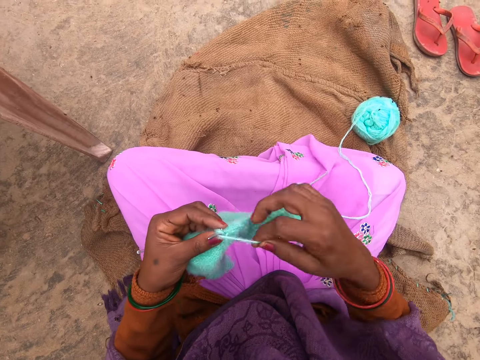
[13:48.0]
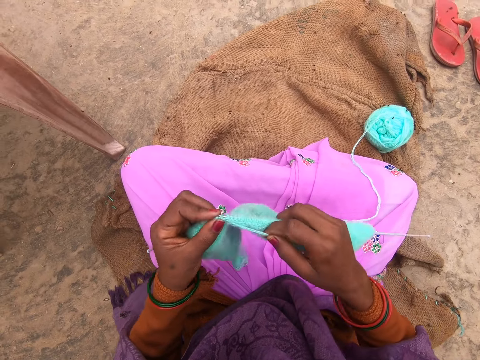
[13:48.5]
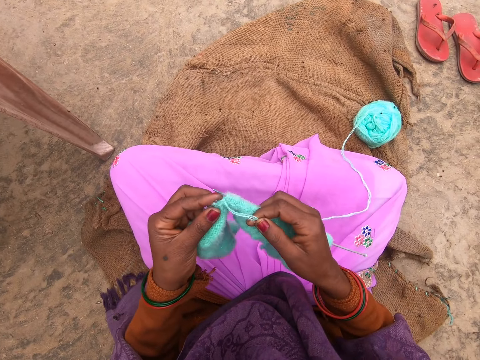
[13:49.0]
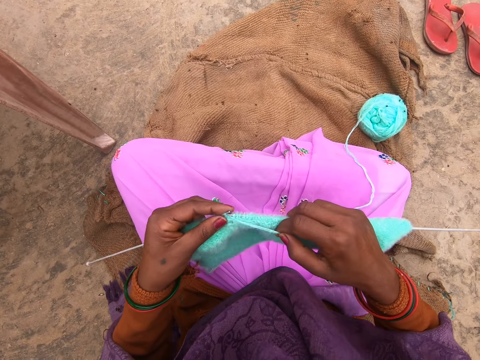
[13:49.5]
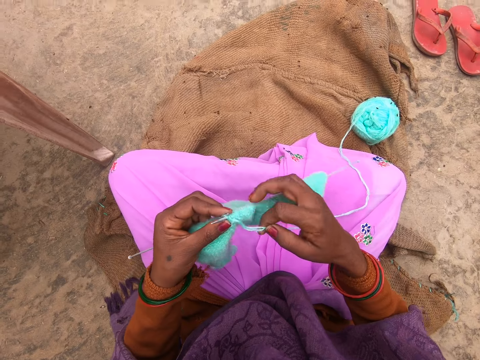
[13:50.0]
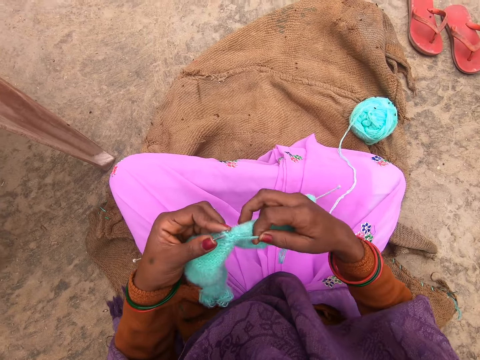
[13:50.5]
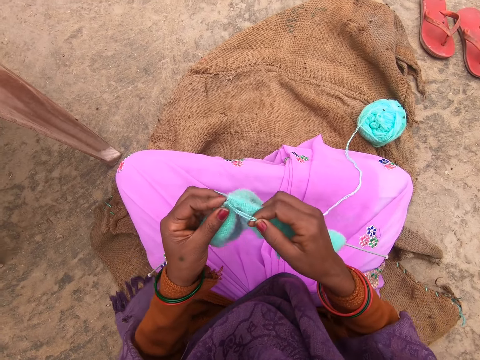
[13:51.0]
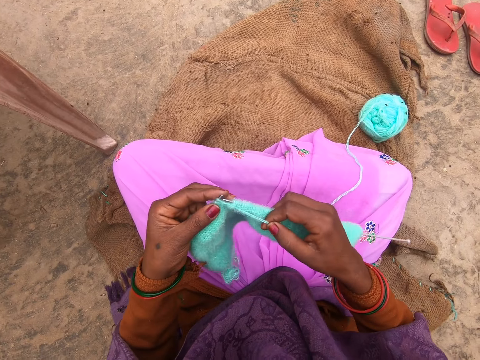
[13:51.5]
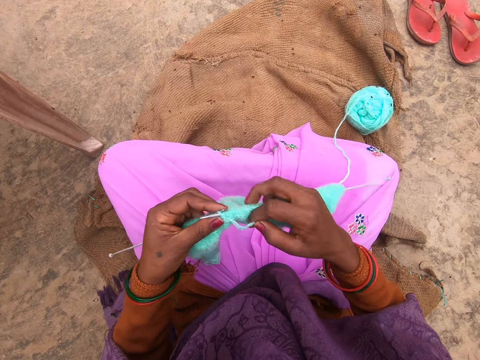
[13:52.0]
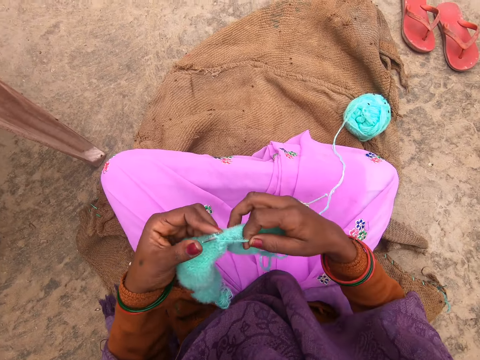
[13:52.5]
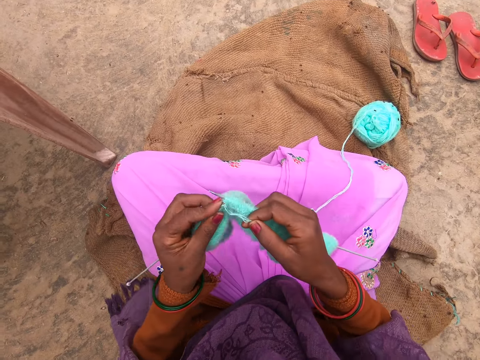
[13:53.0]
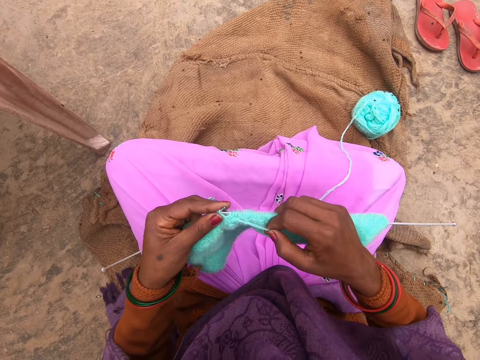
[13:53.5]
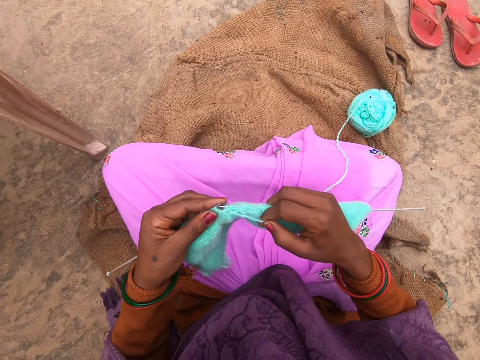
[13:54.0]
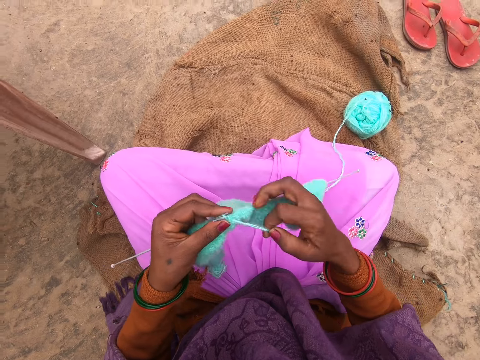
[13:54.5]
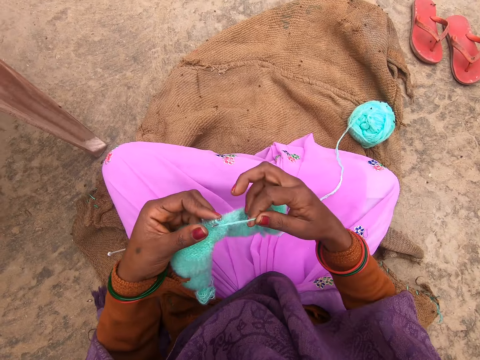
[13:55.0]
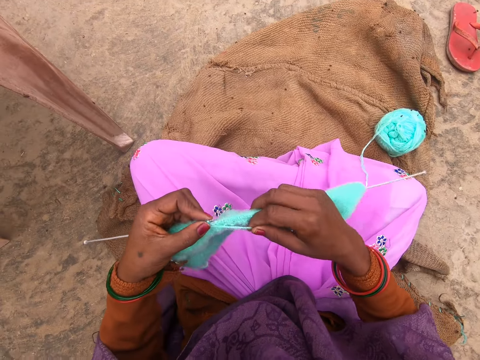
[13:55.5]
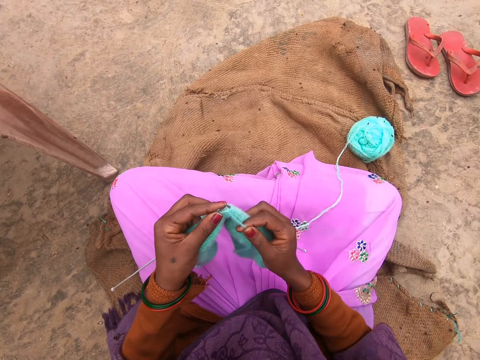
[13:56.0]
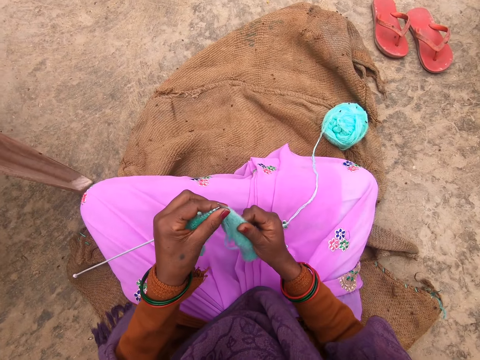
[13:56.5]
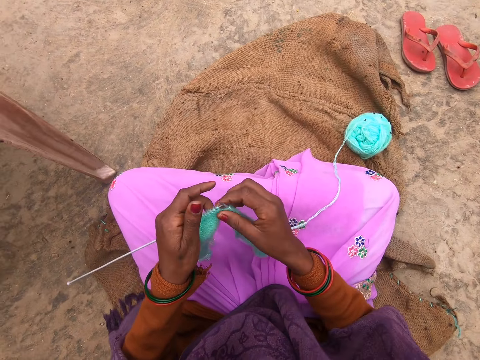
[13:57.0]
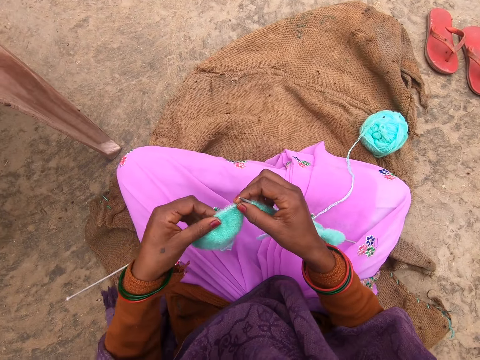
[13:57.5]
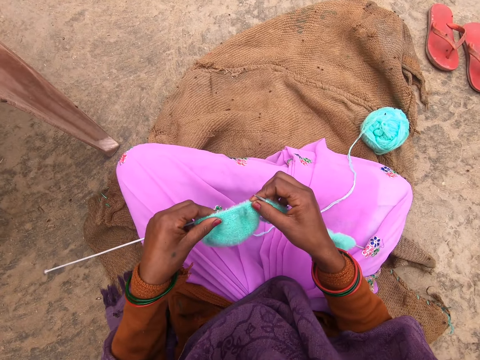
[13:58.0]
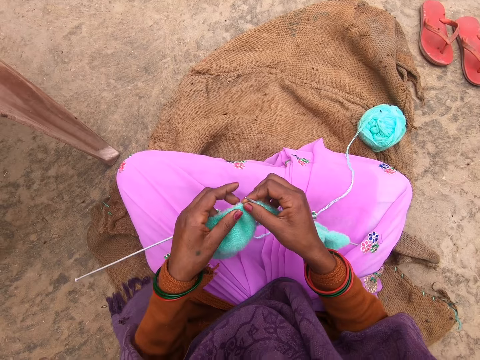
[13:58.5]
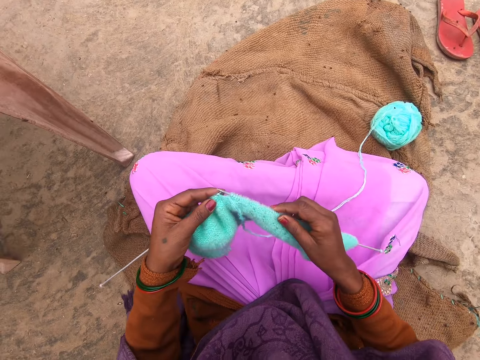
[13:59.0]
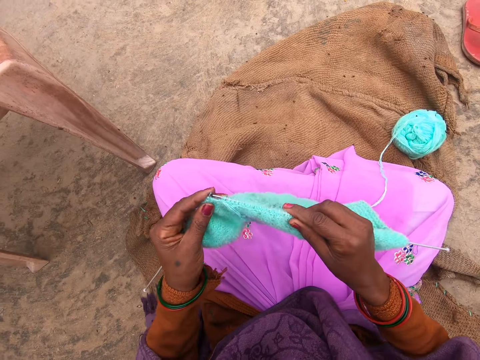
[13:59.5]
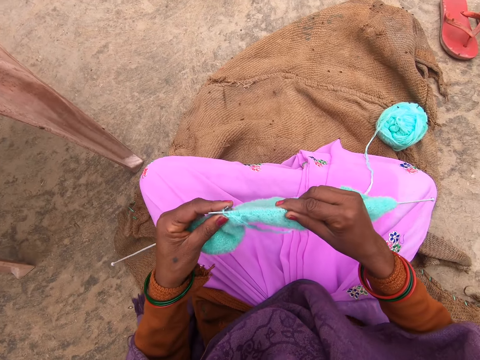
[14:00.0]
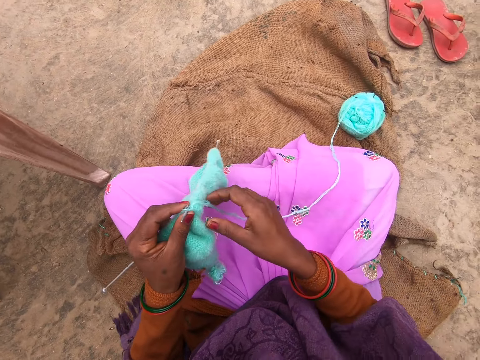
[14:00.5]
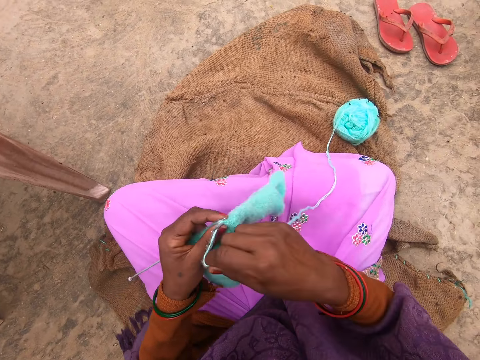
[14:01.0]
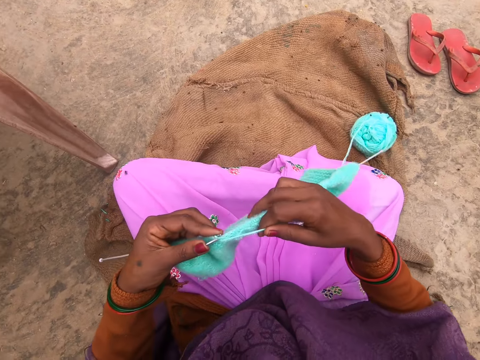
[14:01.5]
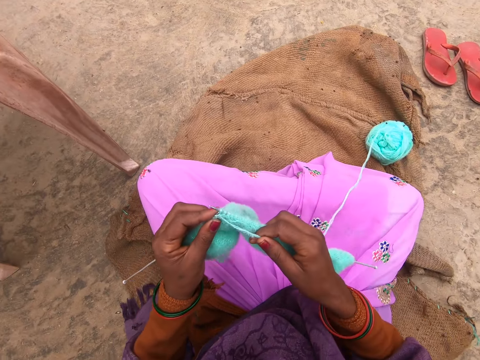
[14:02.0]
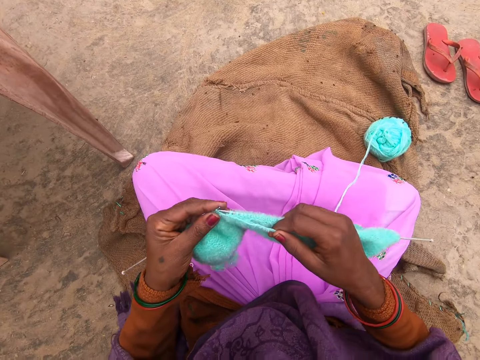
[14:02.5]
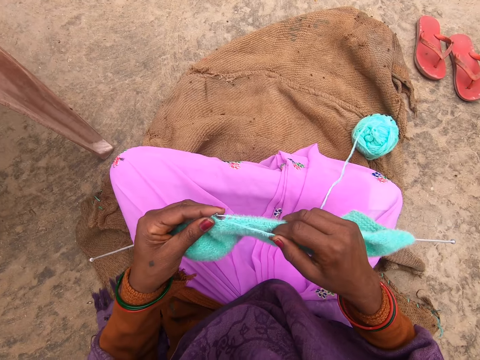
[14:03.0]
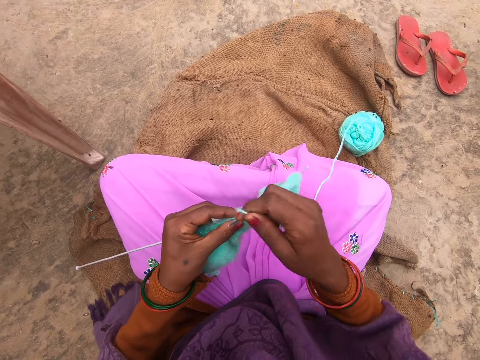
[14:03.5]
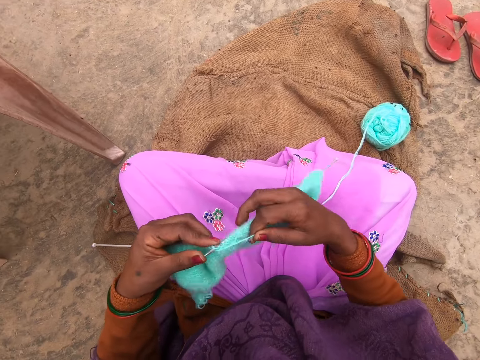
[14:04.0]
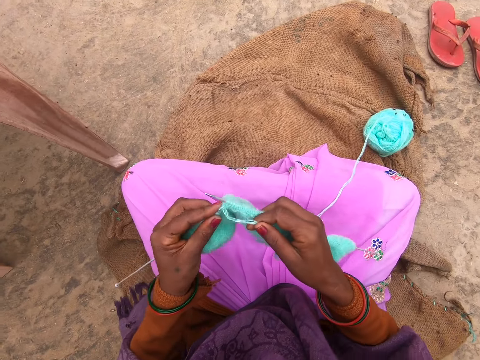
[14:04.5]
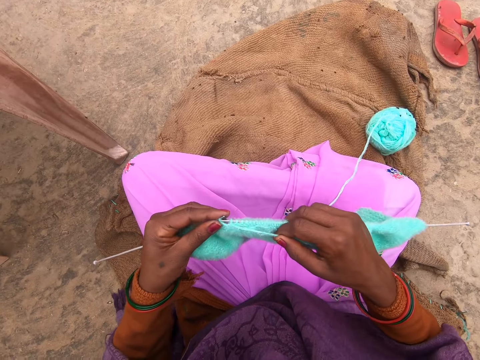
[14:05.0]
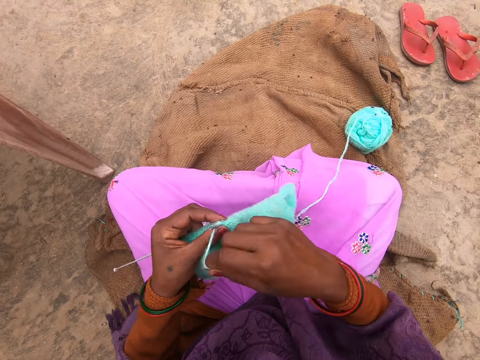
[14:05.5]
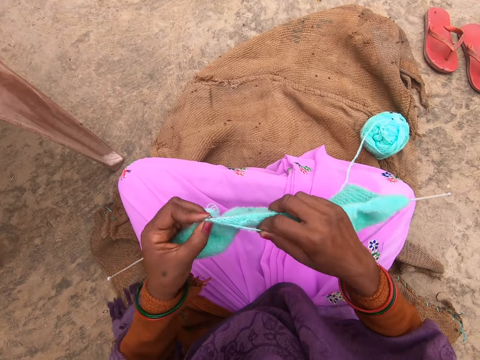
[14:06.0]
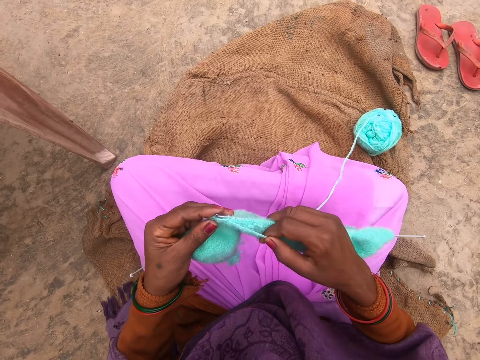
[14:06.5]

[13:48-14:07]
The camera wearer stretches the garment on the knitting needles. They adjust the fabric. They knit the garment.

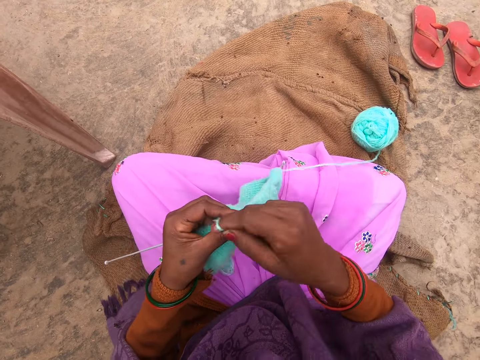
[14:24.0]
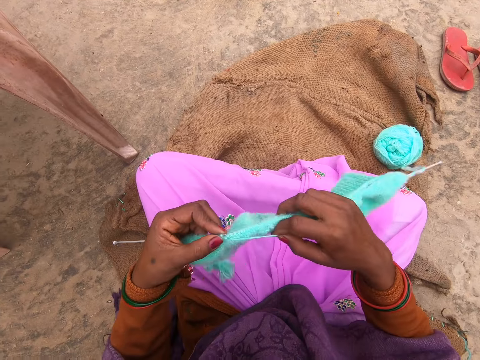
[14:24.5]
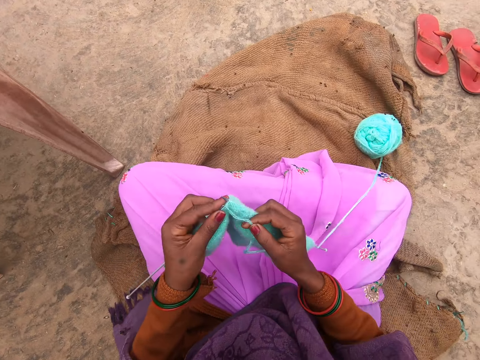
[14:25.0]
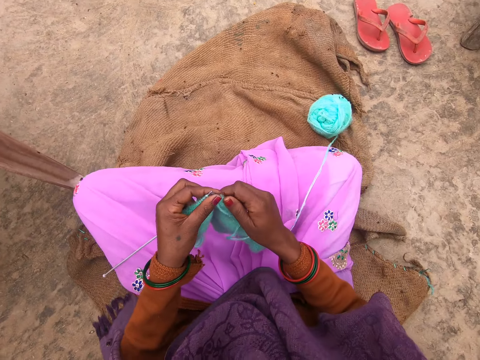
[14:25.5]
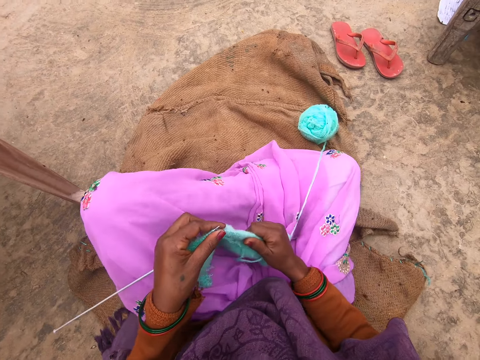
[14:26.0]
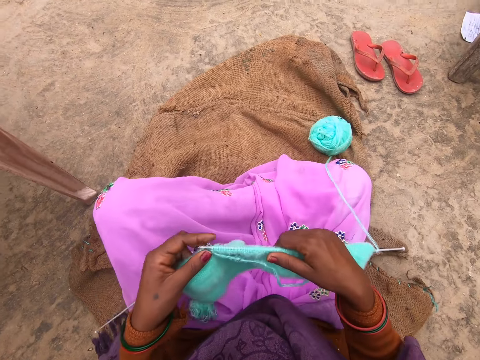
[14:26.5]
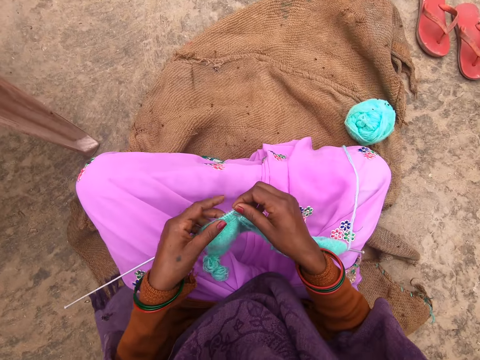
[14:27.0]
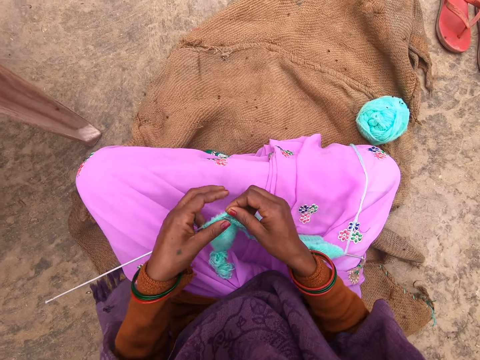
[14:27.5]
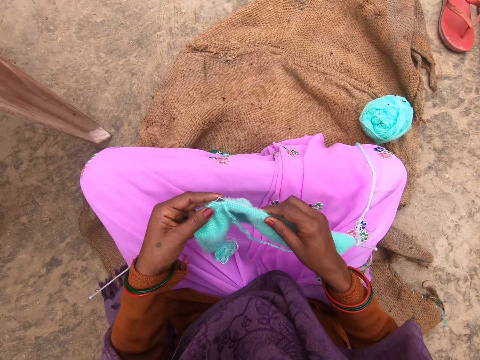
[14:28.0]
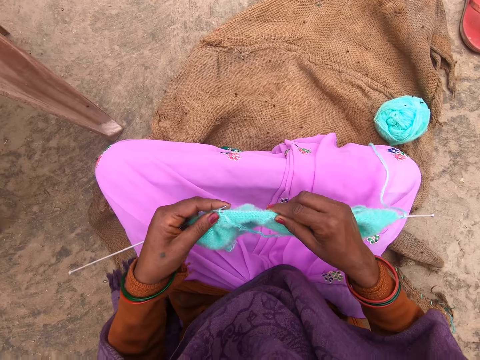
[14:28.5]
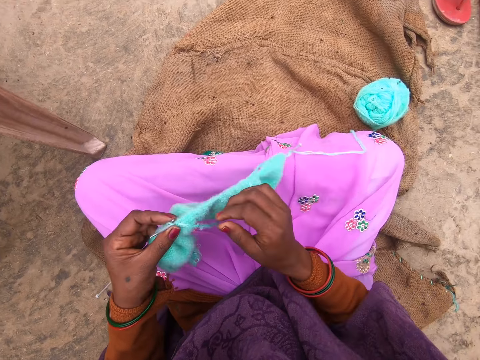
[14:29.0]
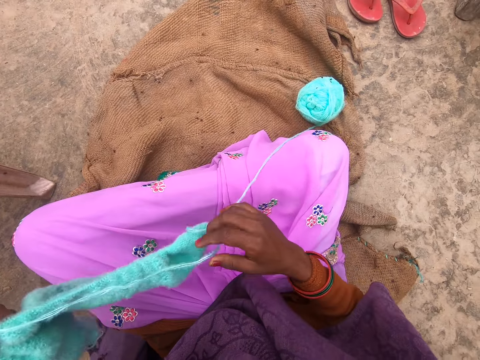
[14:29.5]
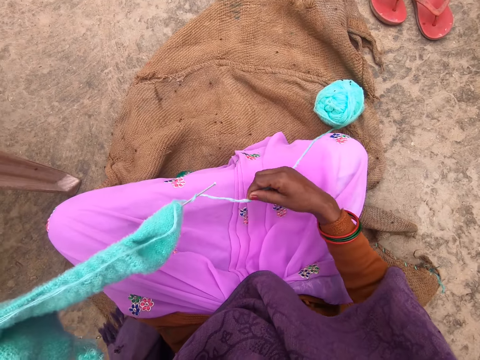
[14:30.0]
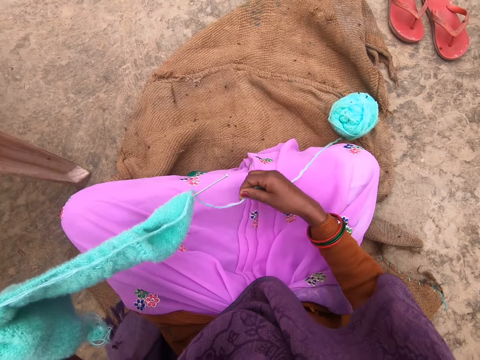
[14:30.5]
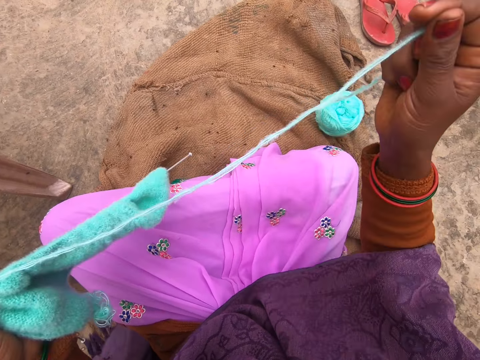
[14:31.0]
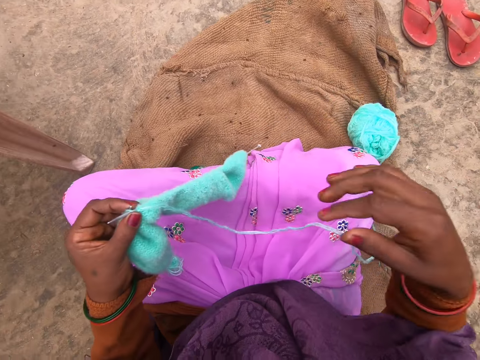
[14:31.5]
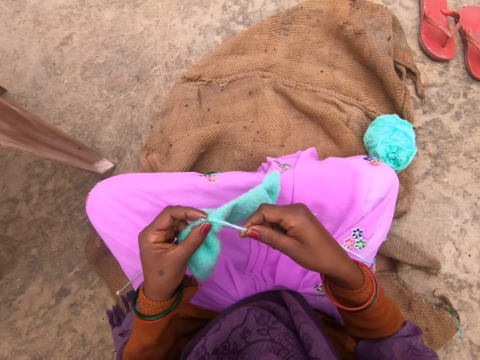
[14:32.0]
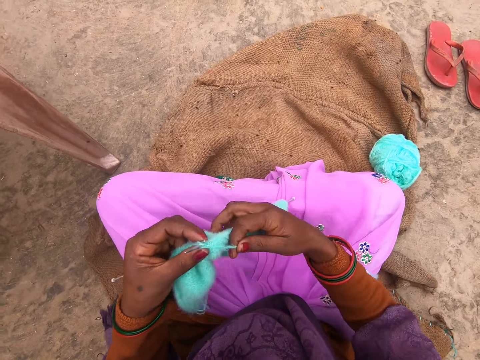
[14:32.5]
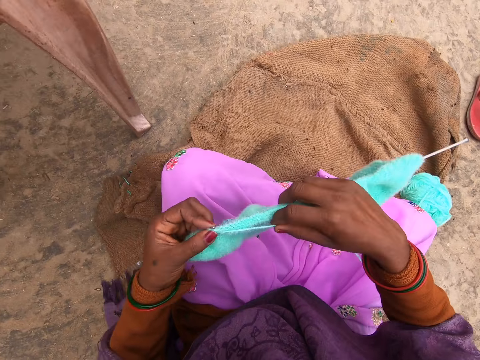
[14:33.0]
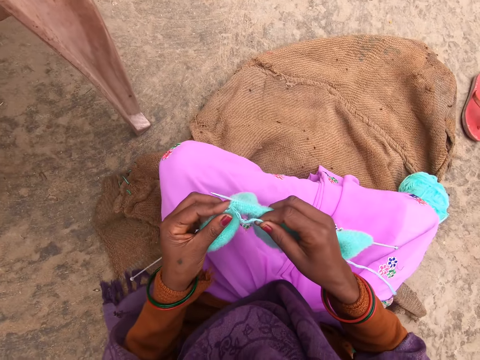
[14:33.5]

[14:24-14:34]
The camera wearer stretches the garment on the knitting needles. They adjust the fabric. They knit the garment. They stretch the knitting thread. They untie the thread on the knitting needle. They adjust the yarn. They stretch the thread. They knit the garment.
